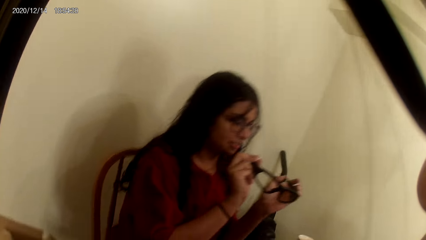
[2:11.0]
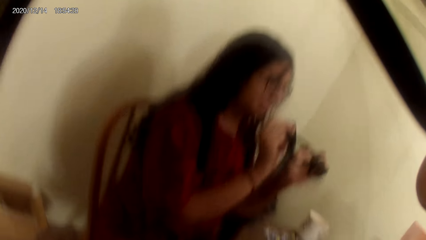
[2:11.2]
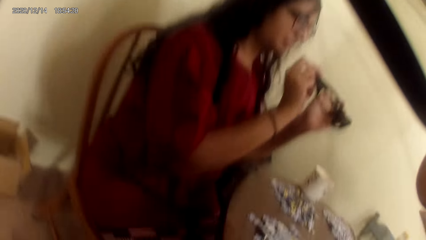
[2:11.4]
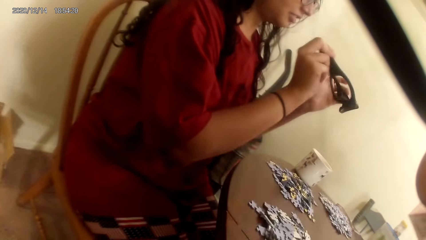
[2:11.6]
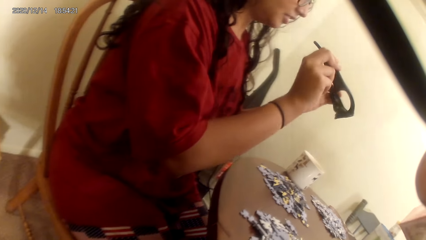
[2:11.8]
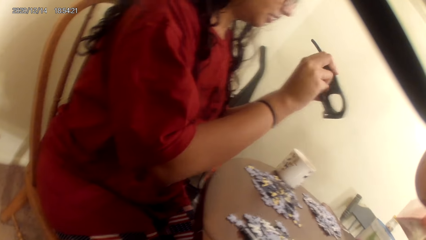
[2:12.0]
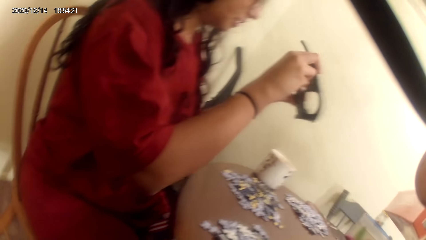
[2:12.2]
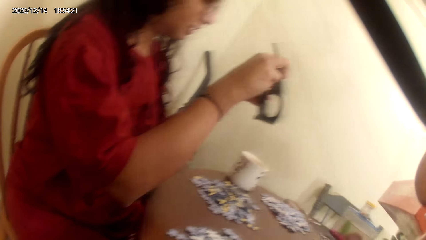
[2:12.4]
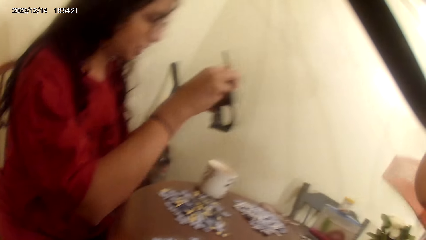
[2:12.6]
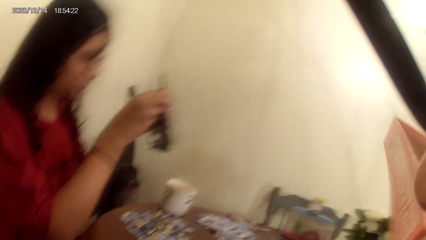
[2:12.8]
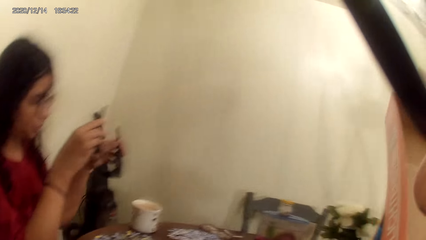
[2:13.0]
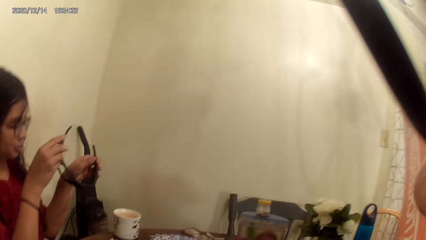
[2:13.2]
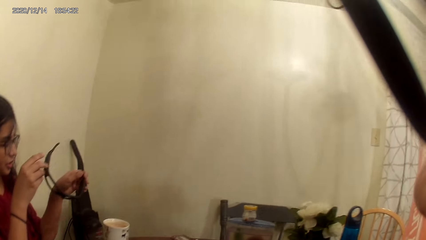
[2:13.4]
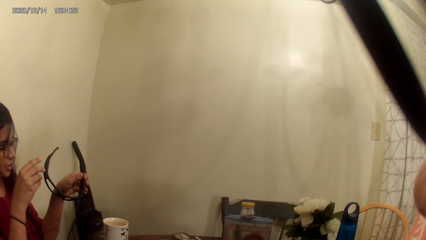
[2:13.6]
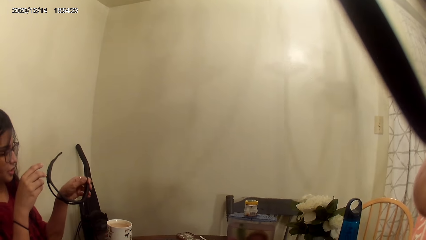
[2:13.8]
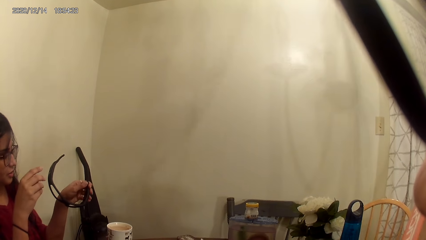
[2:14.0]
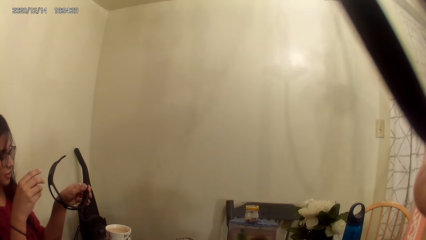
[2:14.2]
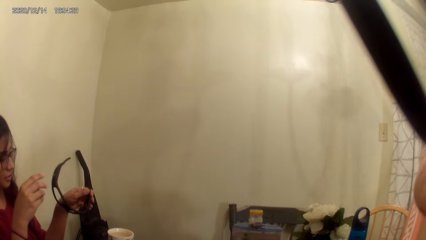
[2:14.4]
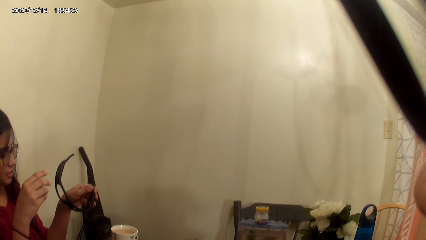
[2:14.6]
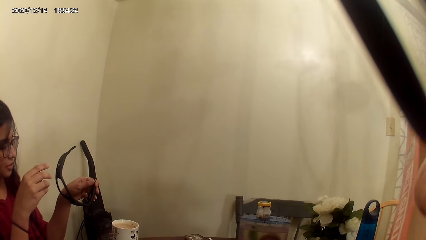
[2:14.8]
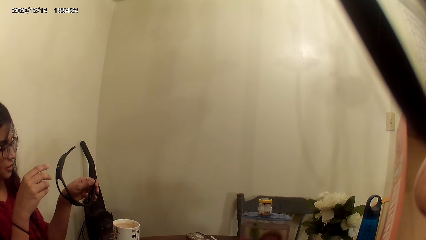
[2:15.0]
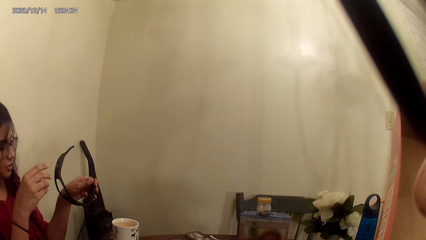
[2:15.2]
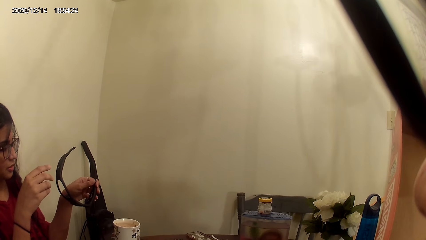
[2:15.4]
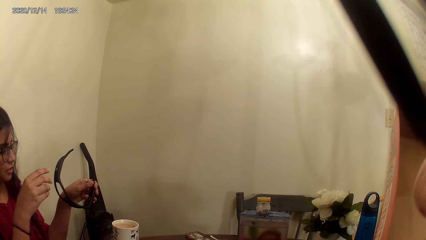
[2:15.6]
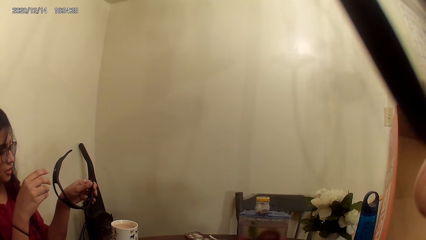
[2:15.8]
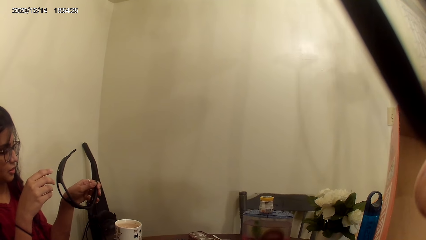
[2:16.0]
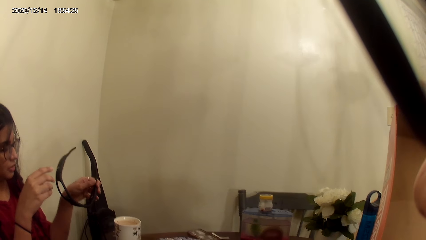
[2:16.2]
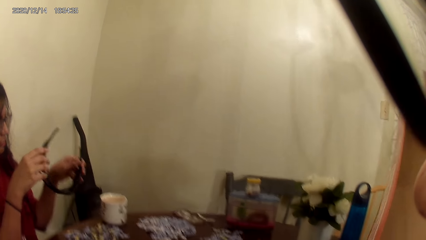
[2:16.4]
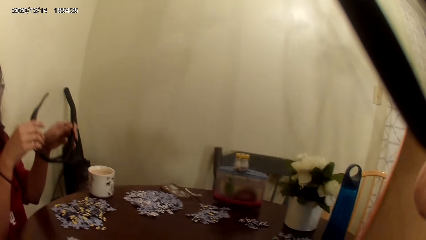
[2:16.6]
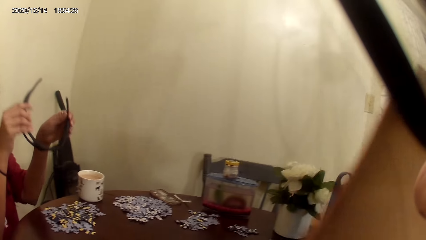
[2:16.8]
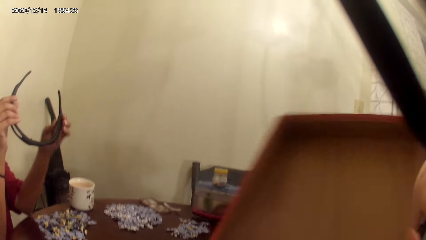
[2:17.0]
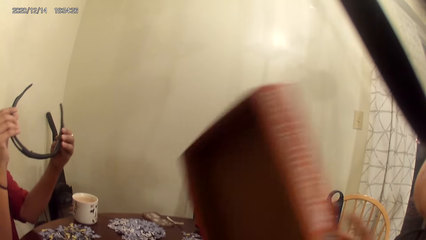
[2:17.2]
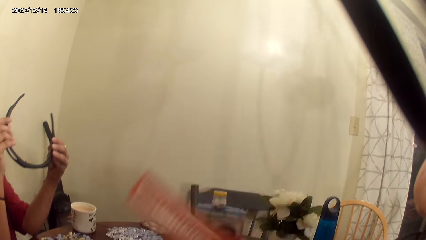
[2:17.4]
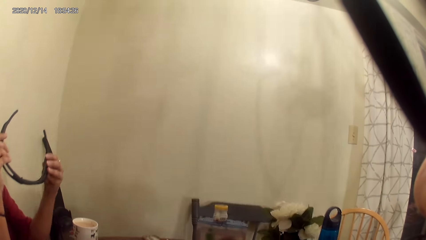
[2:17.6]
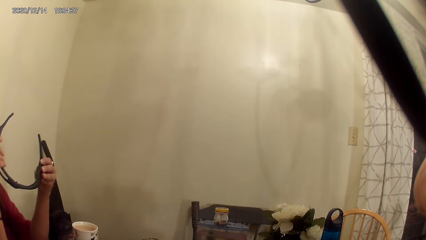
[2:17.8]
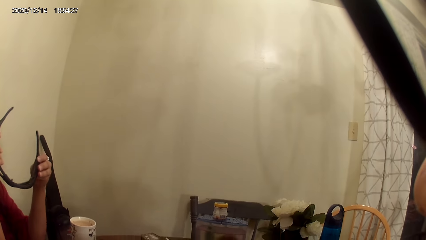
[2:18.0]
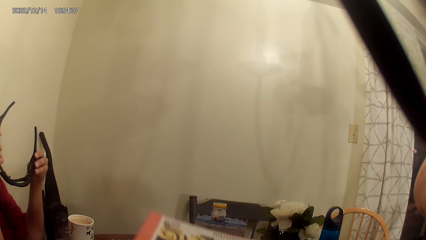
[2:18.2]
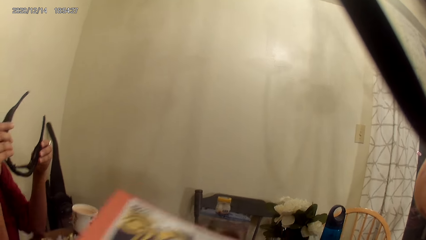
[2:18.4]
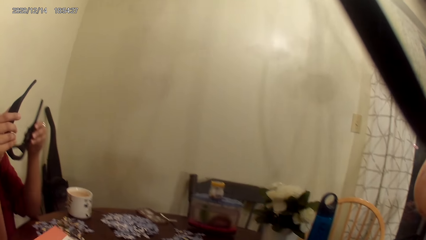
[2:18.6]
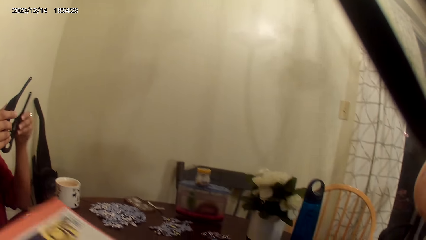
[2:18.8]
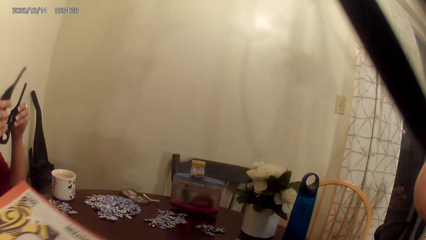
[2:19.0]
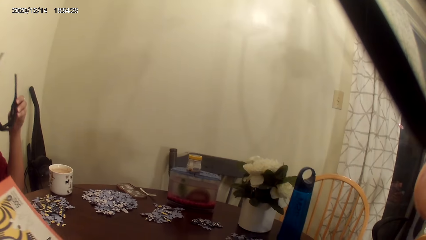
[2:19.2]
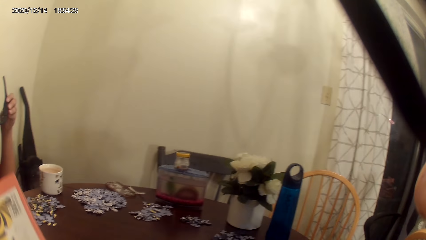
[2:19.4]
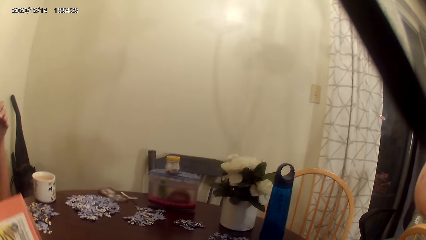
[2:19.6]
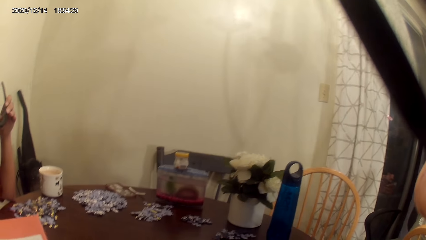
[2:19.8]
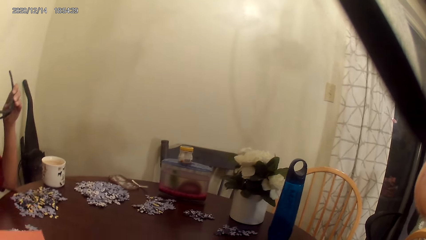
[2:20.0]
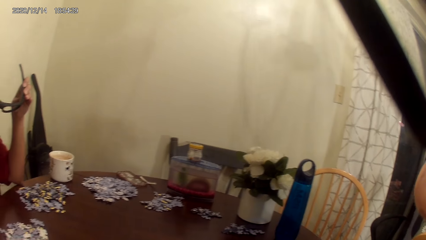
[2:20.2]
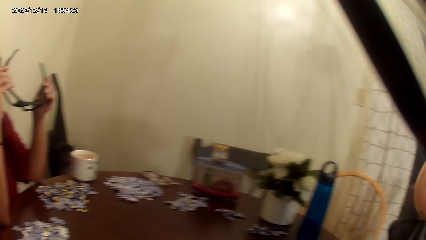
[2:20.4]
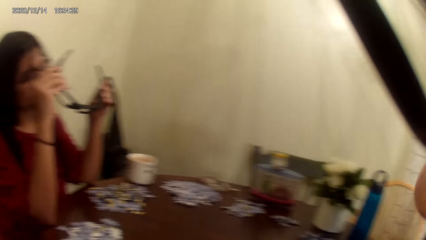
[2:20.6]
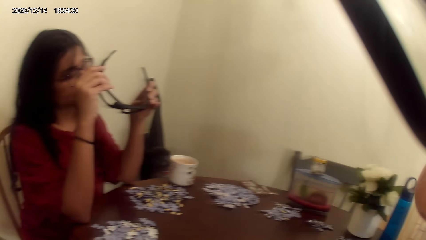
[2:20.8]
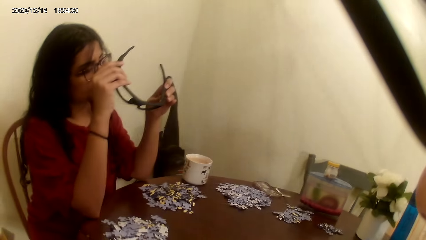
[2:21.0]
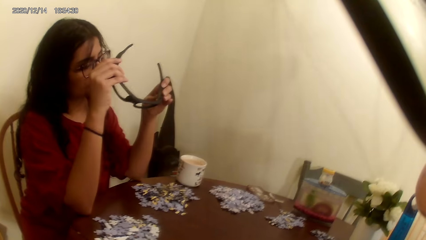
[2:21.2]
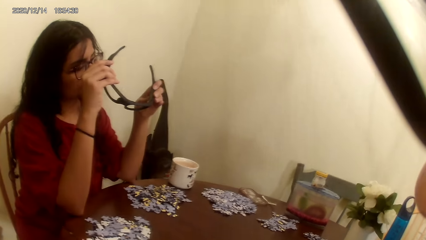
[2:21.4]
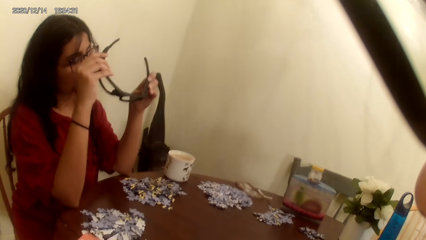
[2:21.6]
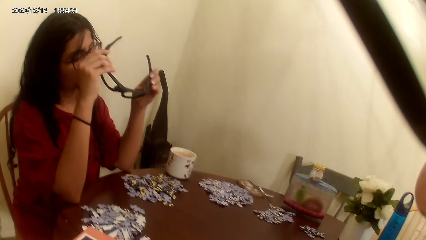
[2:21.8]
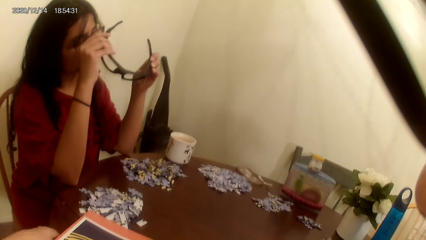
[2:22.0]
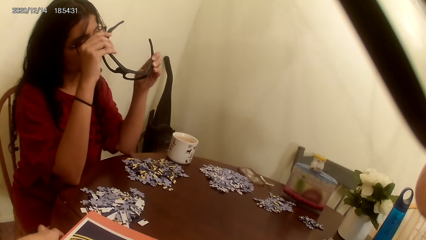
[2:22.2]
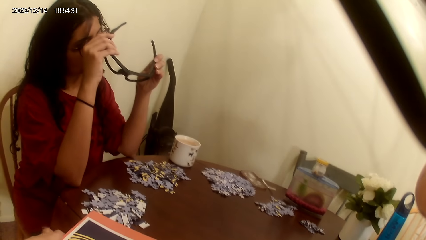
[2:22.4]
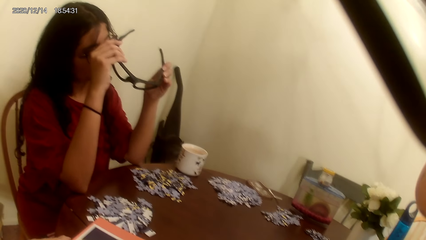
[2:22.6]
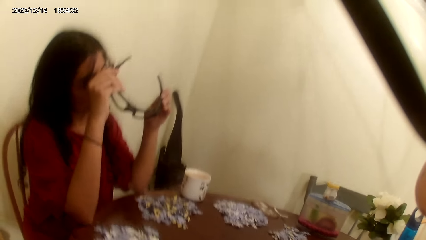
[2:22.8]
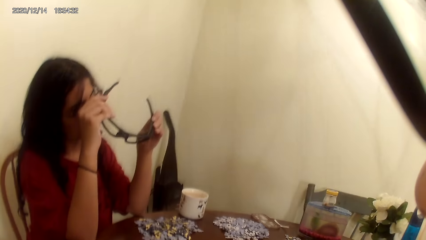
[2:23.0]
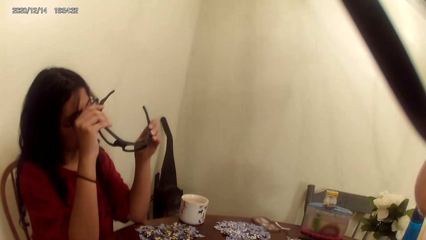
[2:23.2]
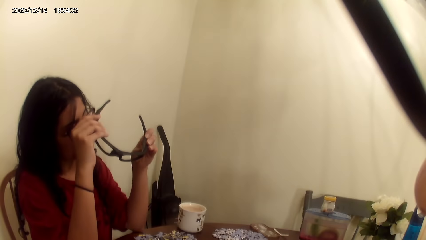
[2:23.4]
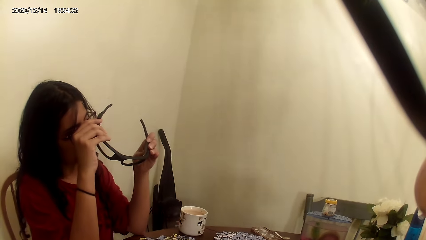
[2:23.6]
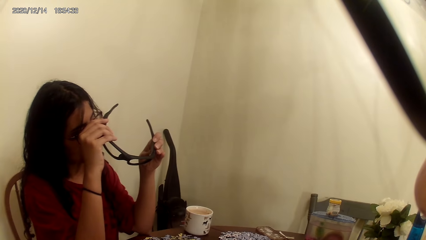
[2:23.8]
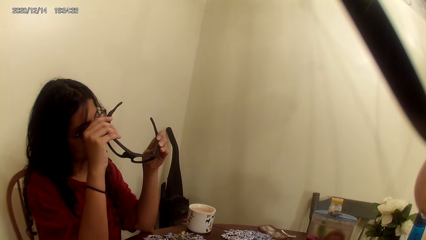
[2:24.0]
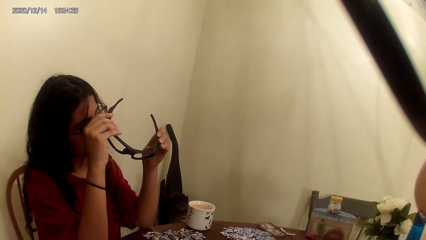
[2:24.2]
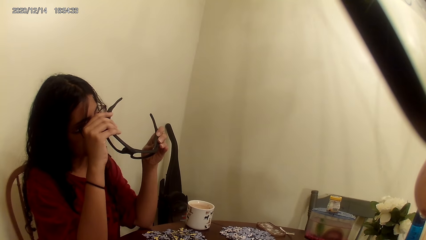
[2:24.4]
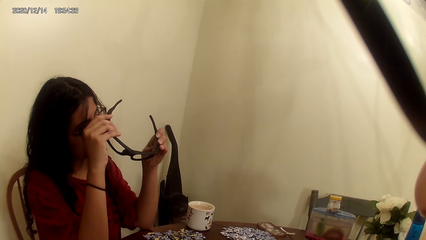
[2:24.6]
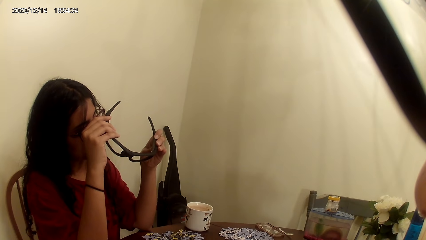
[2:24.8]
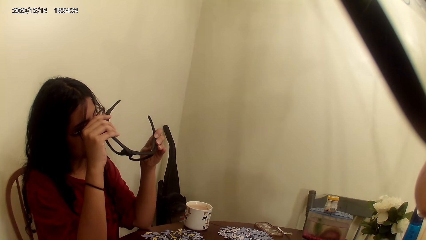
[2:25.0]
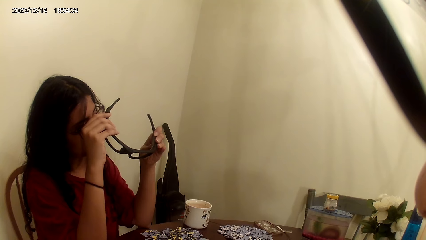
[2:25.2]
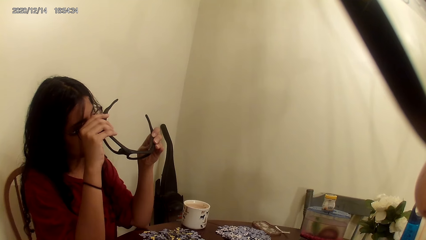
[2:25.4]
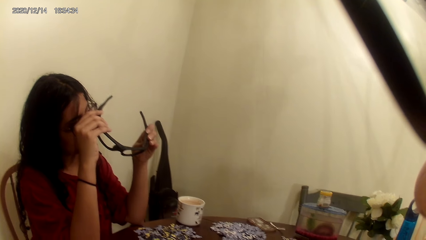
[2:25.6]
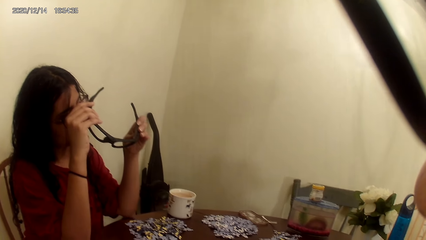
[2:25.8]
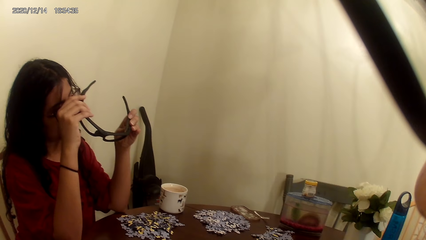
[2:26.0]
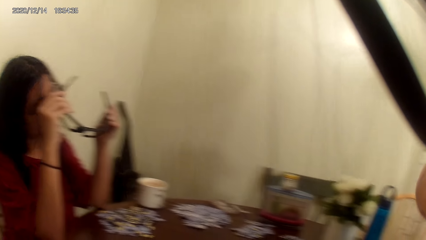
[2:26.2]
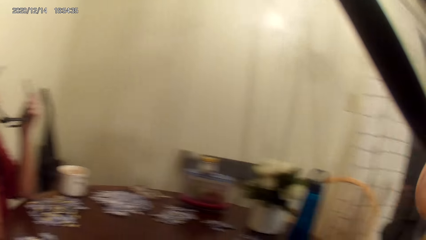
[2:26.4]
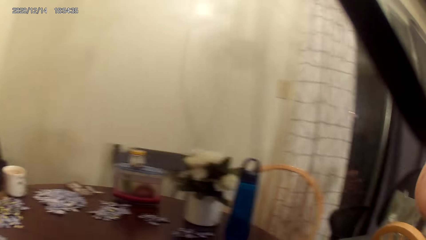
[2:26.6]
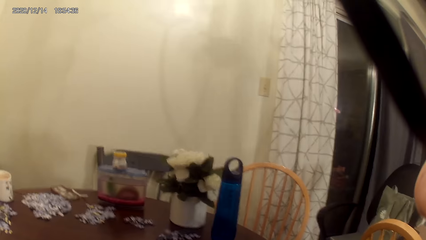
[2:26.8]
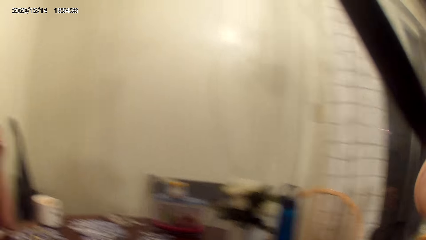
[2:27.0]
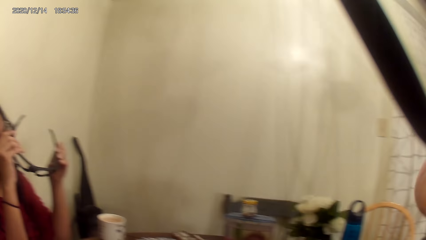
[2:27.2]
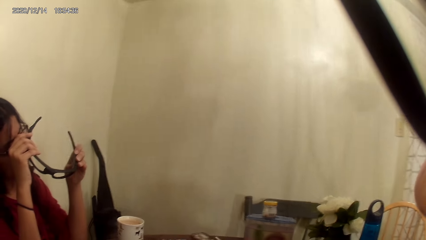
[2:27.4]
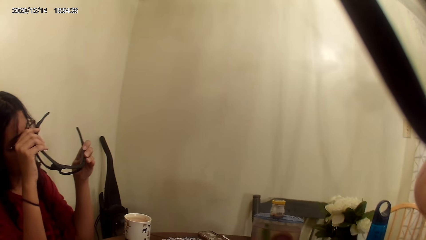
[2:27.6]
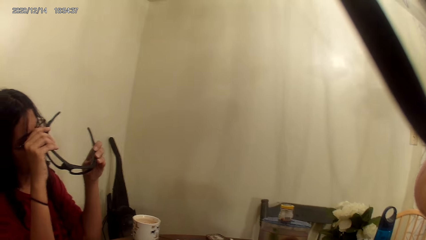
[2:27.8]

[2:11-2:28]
The camera wearer puts the cards box on the cardboard. They hold a puzzle box. They act on music from a radio.
